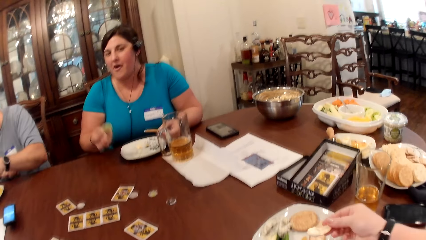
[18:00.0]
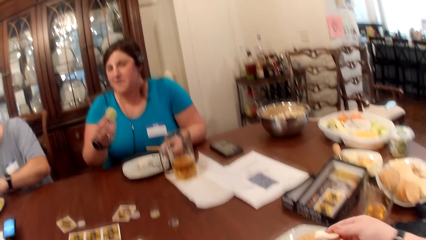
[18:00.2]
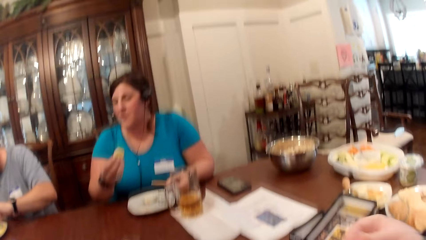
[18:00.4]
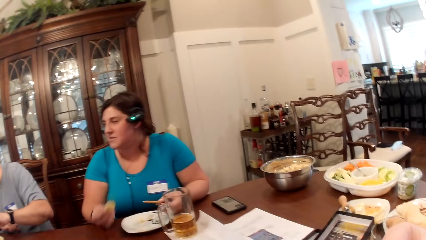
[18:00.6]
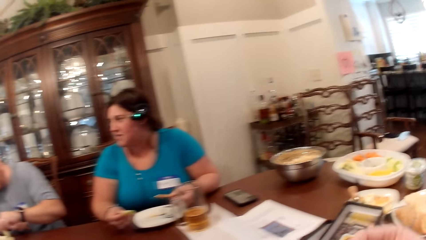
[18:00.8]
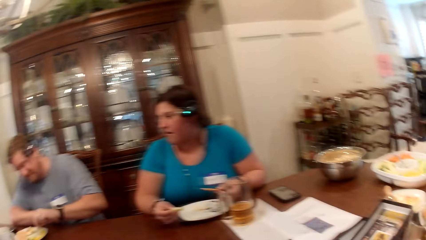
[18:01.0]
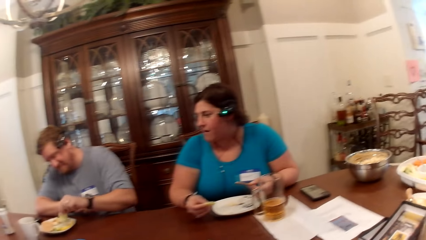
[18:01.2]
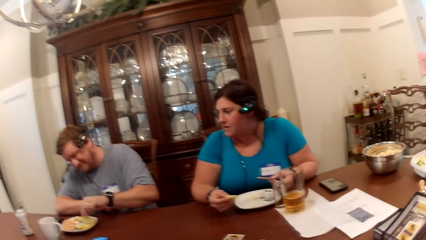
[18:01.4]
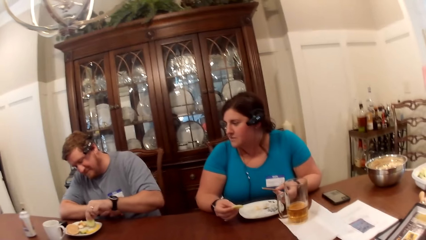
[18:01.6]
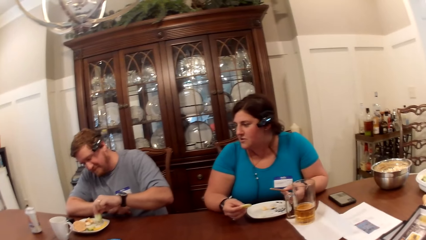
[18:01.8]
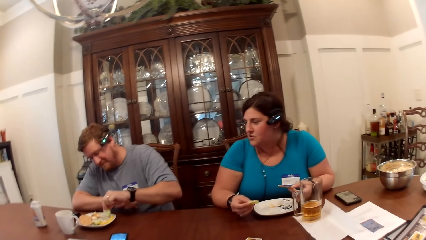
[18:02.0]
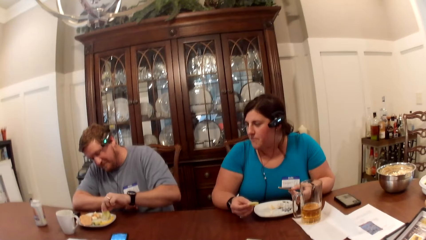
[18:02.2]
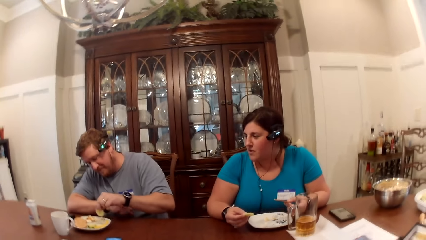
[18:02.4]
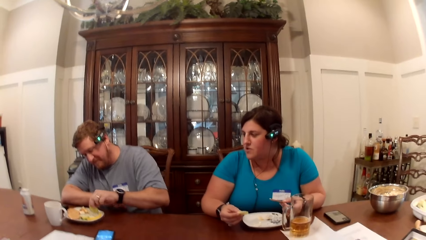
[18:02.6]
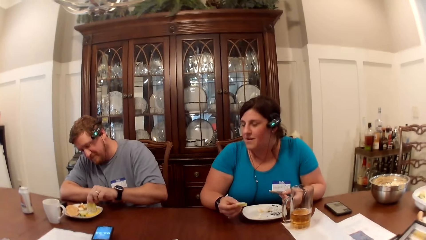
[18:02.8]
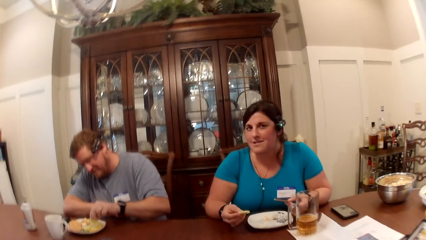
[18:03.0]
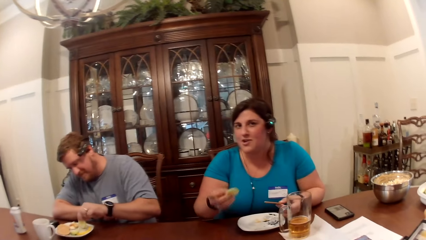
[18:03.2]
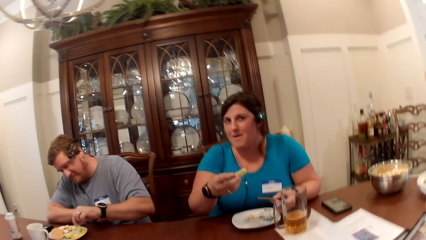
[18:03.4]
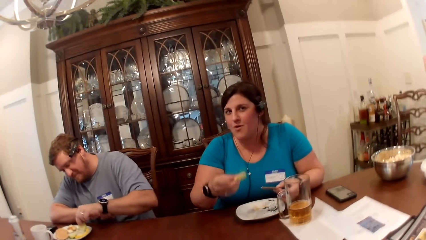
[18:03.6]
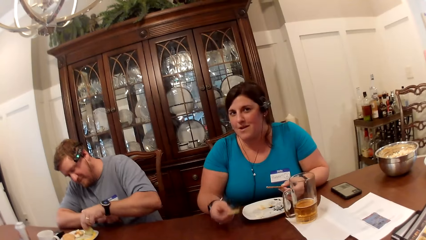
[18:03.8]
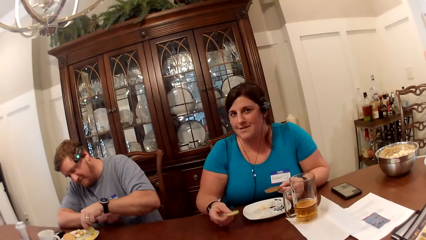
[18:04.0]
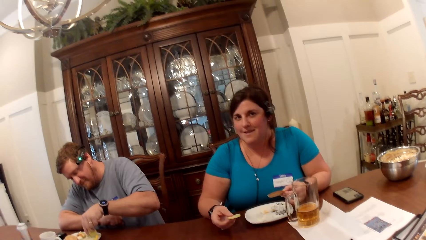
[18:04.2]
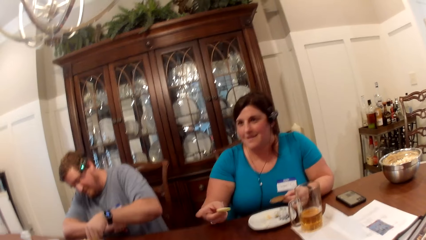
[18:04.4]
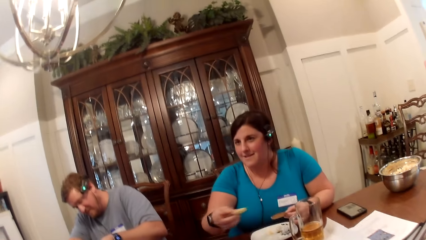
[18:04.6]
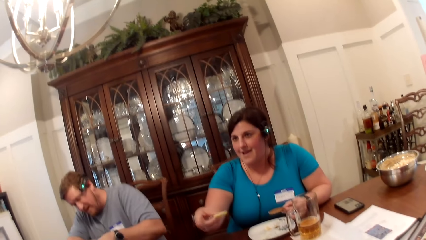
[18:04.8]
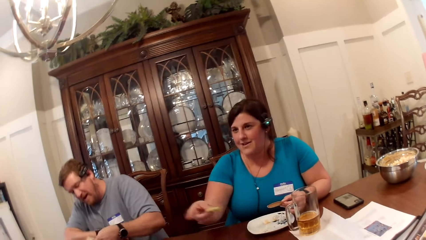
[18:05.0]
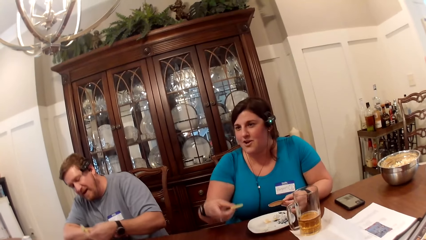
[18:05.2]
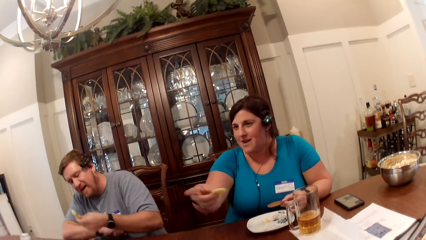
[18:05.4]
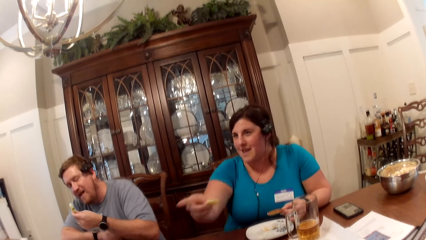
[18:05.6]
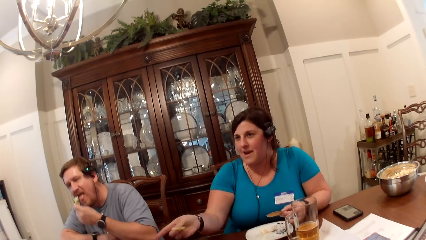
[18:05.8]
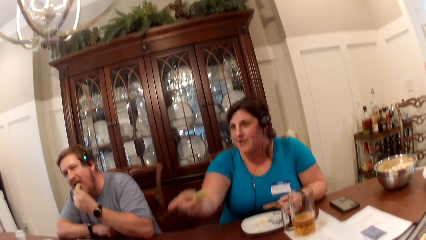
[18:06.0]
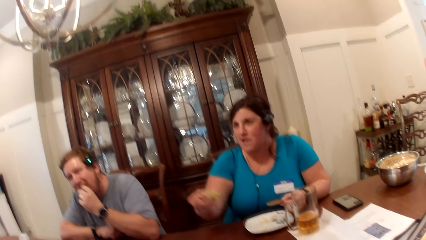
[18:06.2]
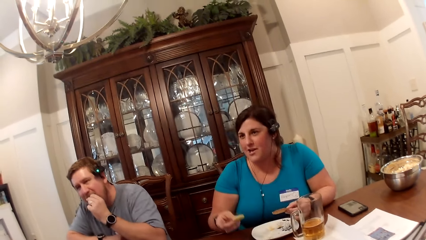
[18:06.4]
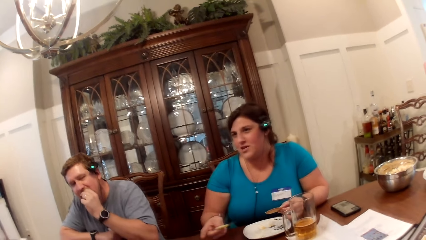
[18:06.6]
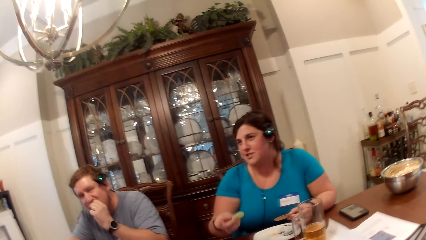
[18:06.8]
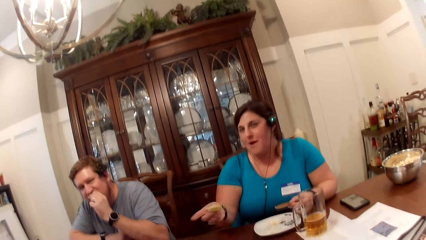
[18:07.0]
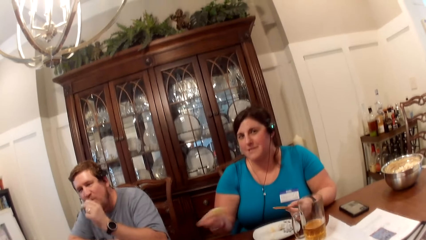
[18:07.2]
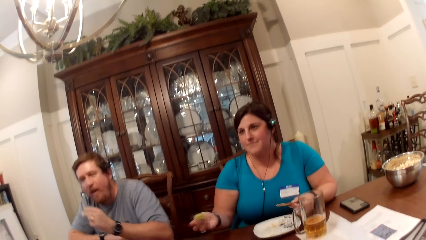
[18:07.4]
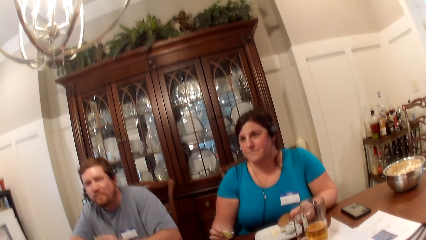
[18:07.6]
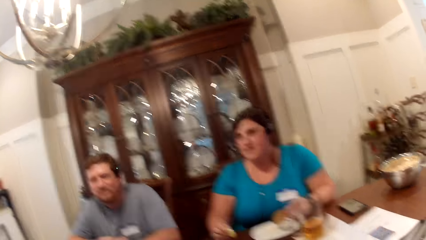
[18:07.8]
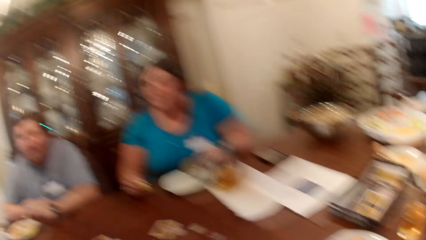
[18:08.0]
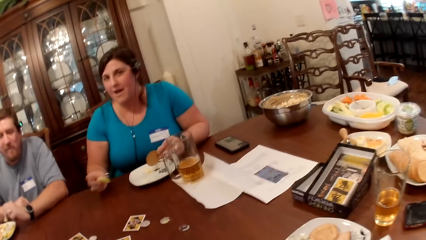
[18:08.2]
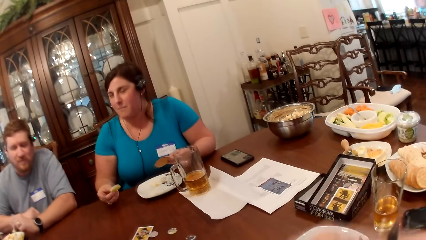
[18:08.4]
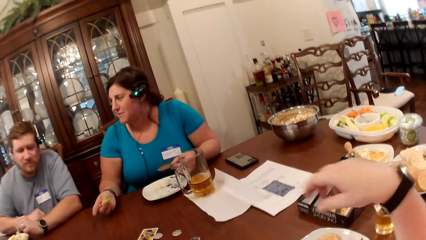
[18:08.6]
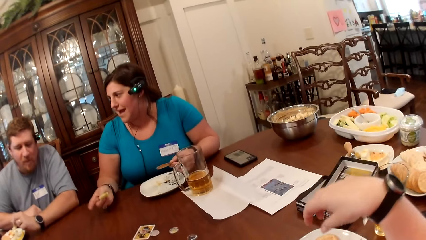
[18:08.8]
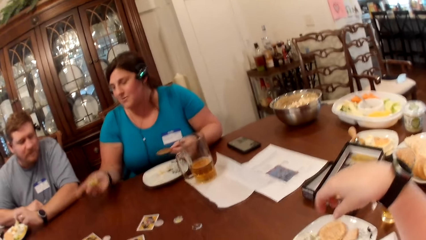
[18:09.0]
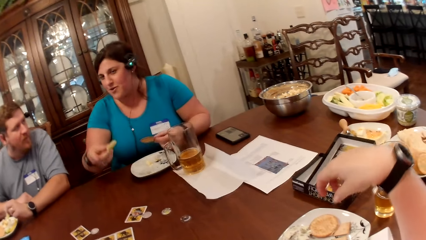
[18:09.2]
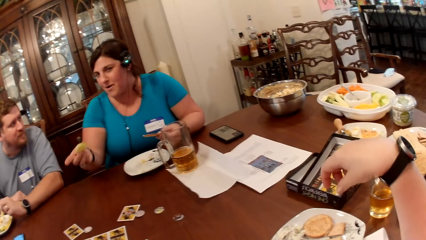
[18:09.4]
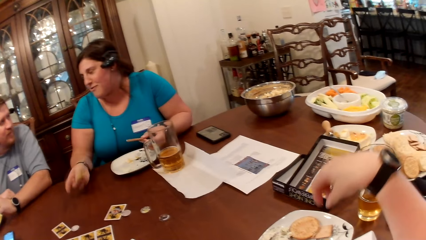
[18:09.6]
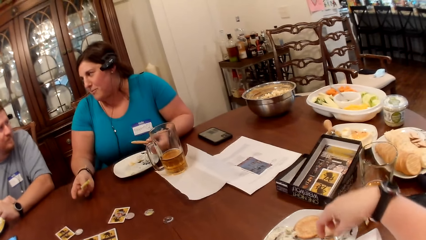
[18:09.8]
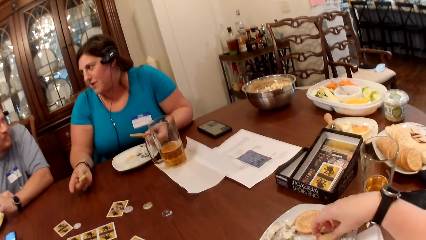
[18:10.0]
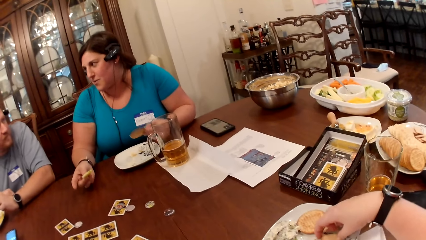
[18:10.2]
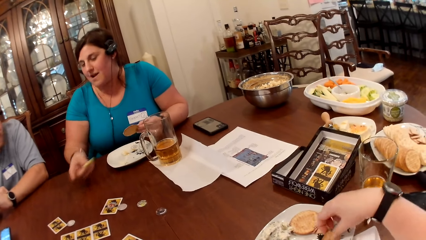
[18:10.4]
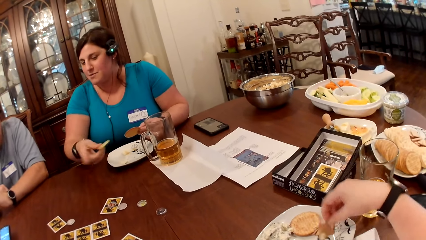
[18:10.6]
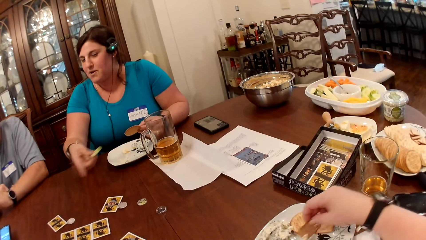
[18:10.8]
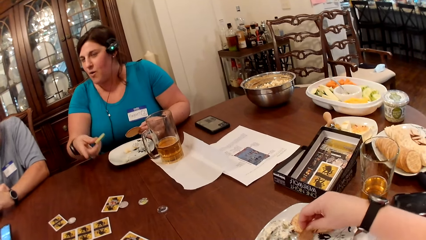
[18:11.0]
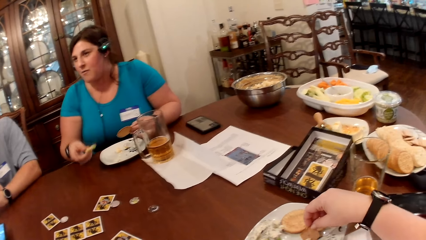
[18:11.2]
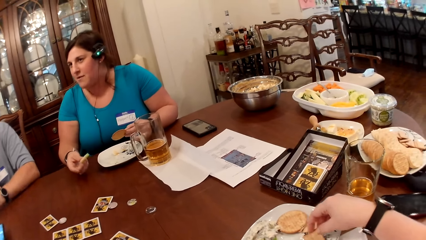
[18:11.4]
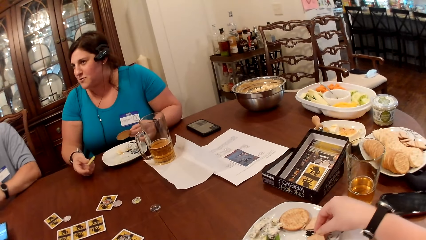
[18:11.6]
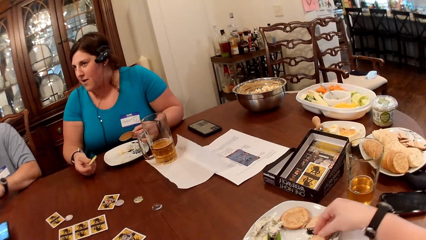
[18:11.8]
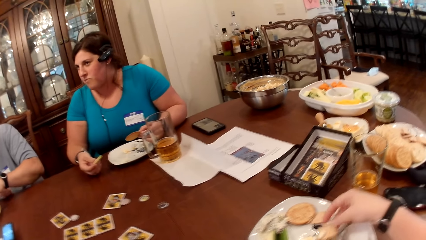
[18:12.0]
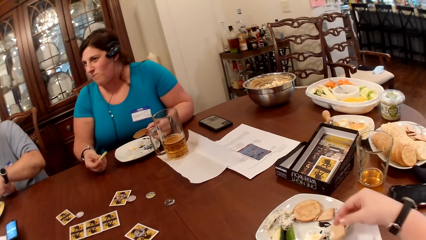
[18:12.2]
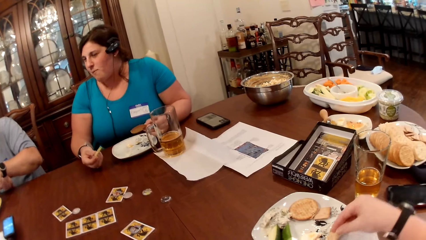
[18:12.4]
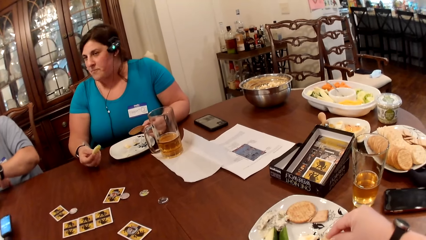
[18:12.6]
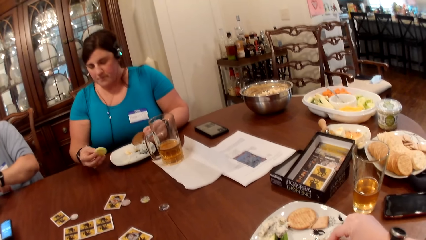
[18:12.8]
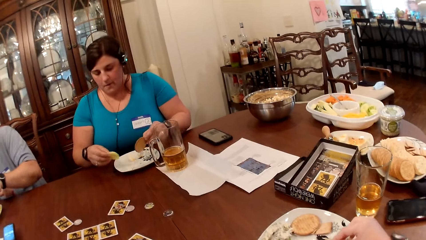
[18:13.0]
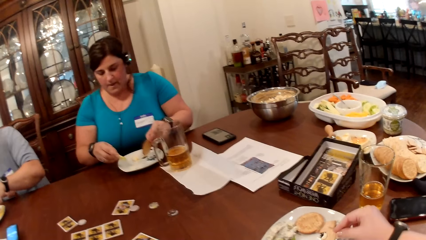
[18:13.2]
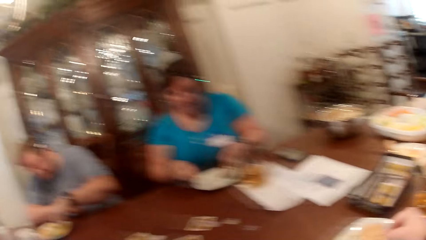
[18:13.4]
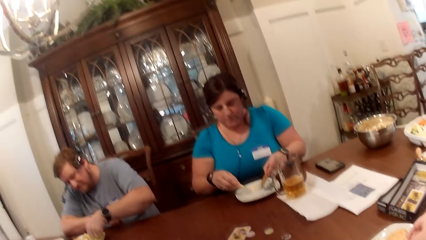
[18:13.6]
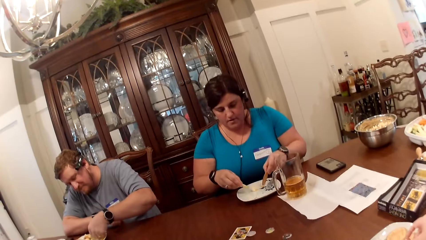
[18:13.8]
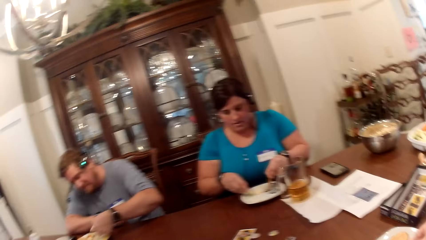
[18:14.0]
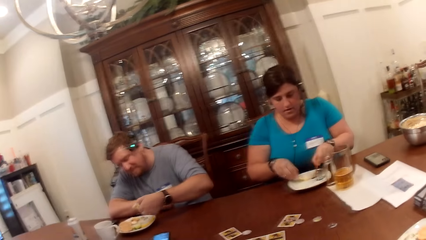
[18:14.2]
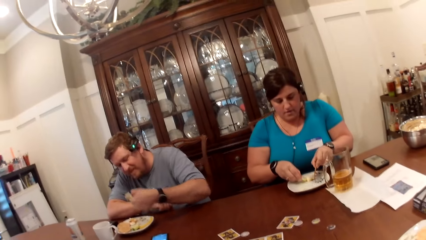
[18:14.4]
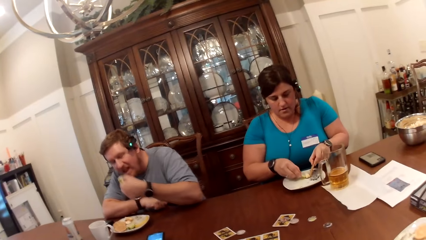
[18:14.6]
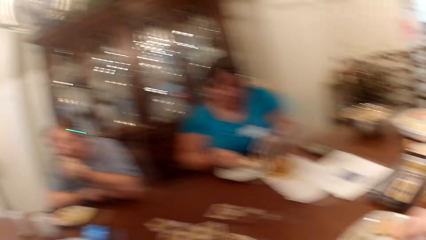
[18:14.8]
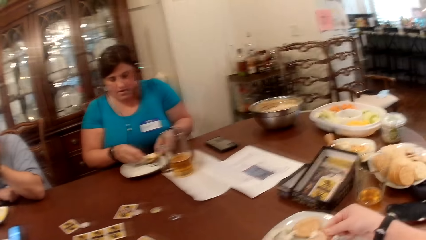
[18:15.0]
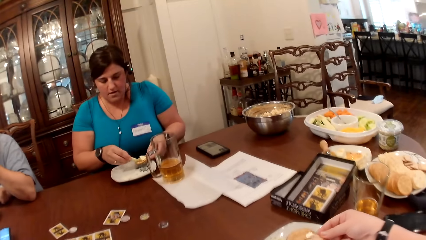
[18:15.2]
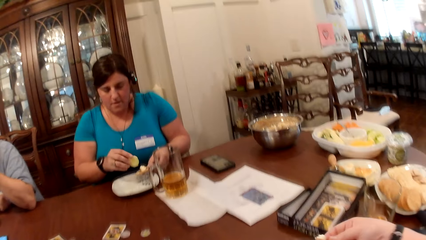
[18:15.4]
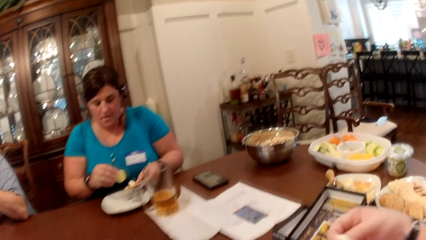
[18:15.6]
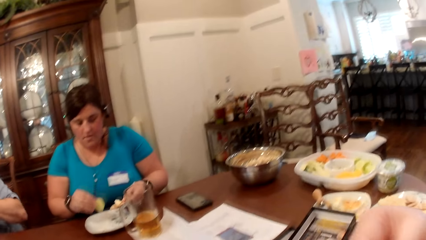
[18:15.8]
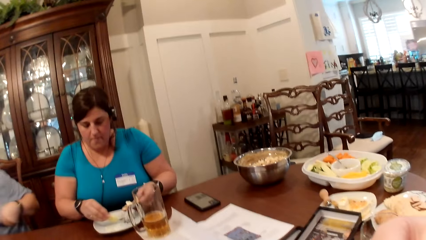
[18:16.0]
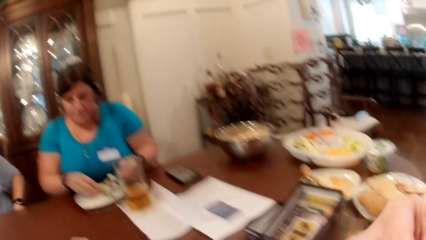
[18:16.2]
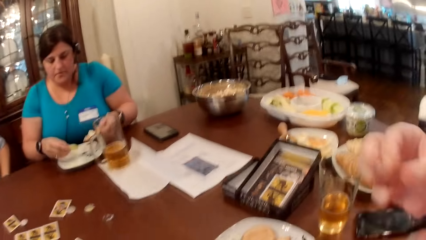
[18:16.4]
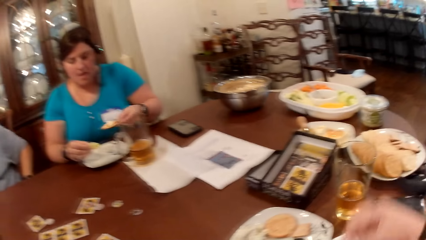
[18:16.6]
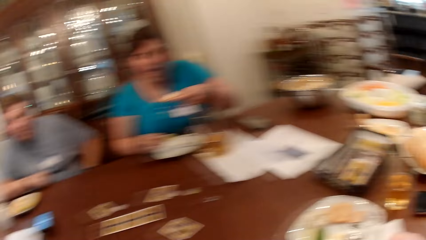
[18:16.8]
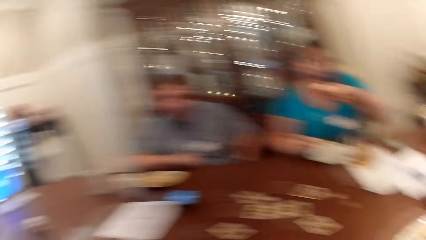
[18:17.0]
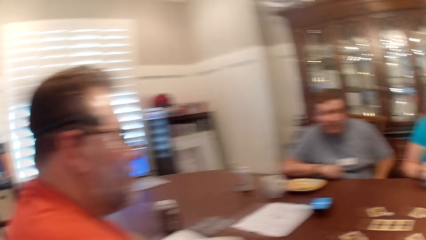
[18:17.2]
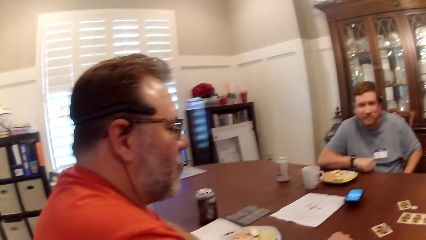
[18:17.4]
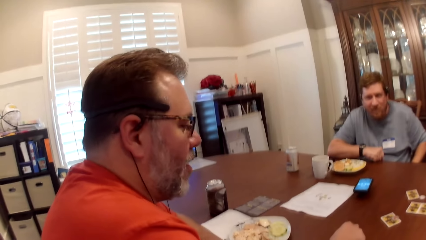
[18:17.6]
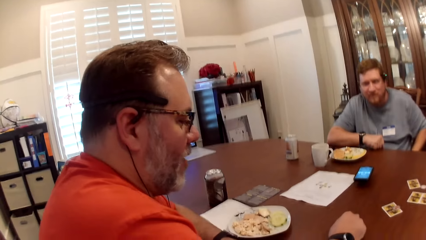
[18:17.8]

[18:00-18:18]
The camera wearer eats the chip in her right hand. A man eats a chip in his left hand. The camera wearer dips a chip in her right hand into a dip on a plate on the dining table. A woman puts the cheese on cookies with both hands. The man eats a chip in his left hand. The camera wearer converses with another woman, another man and a third man. She eats food with her right hand.
